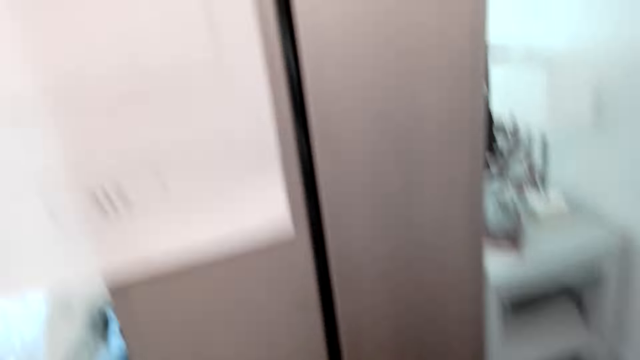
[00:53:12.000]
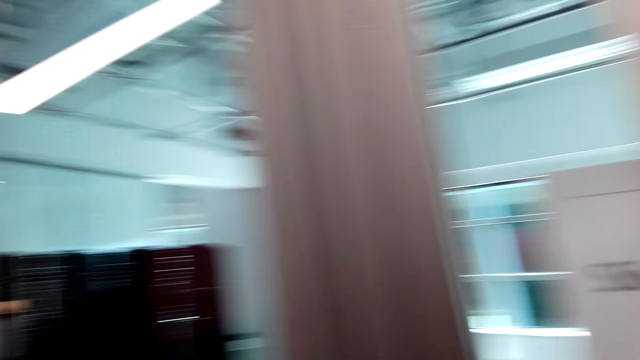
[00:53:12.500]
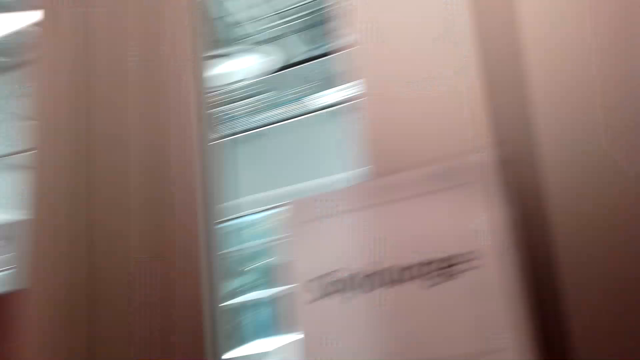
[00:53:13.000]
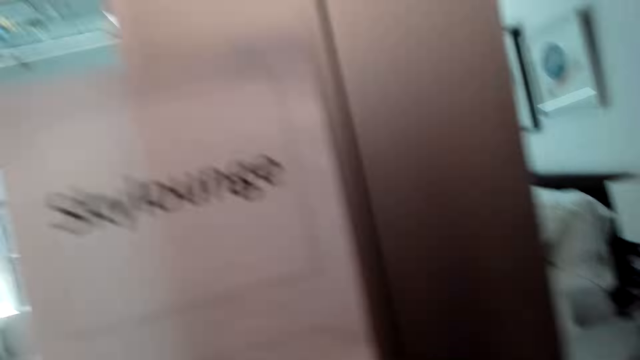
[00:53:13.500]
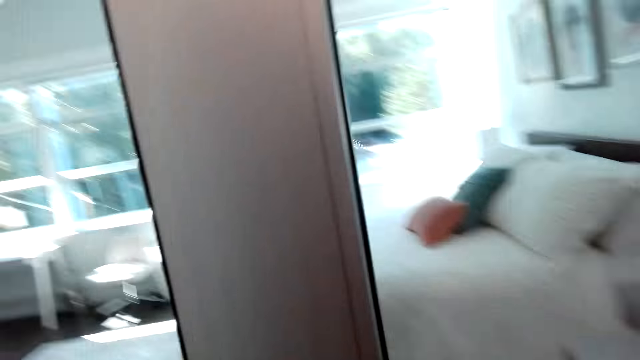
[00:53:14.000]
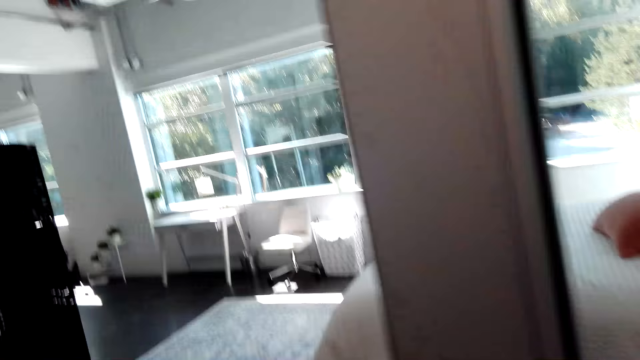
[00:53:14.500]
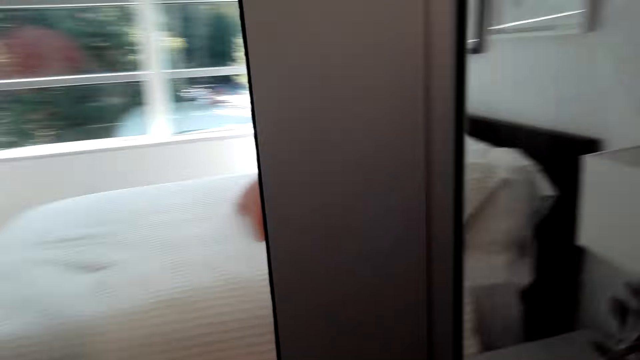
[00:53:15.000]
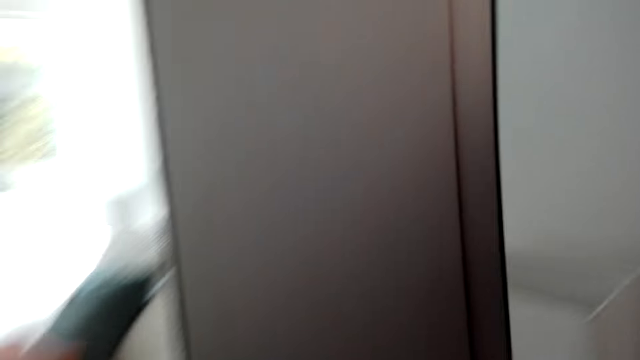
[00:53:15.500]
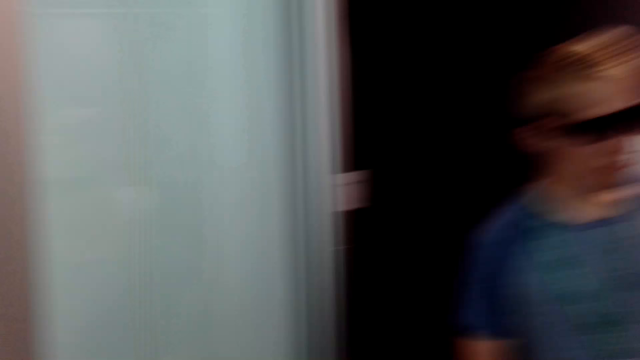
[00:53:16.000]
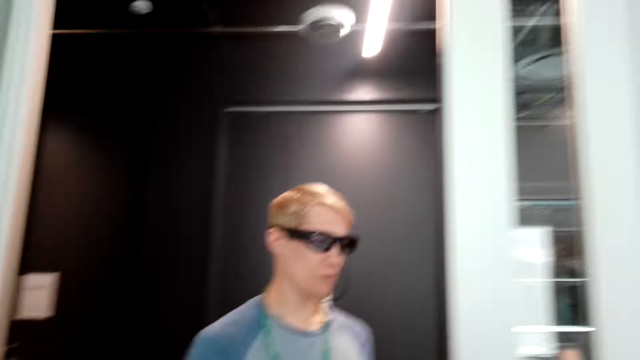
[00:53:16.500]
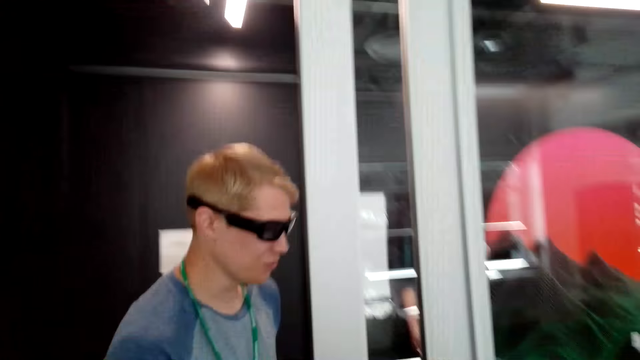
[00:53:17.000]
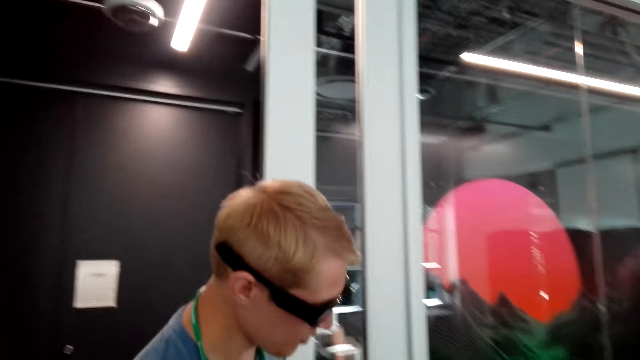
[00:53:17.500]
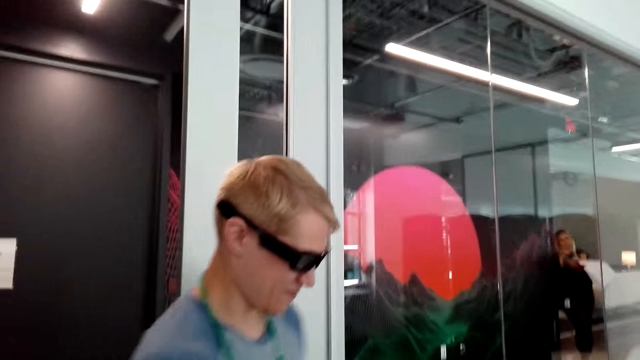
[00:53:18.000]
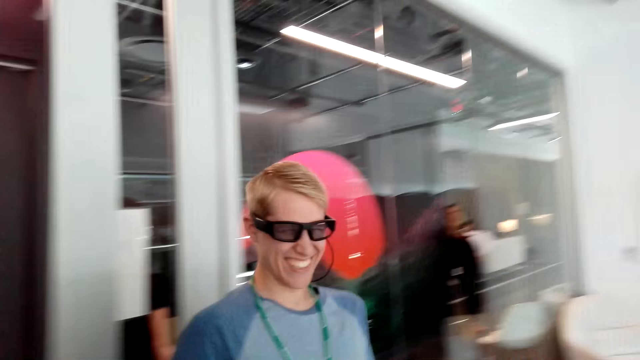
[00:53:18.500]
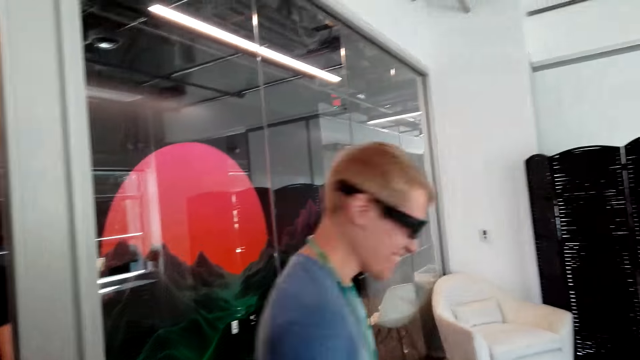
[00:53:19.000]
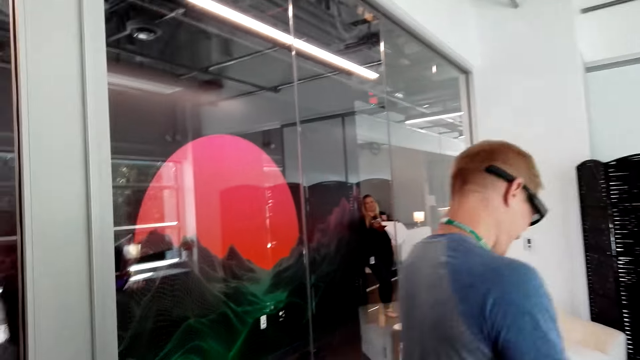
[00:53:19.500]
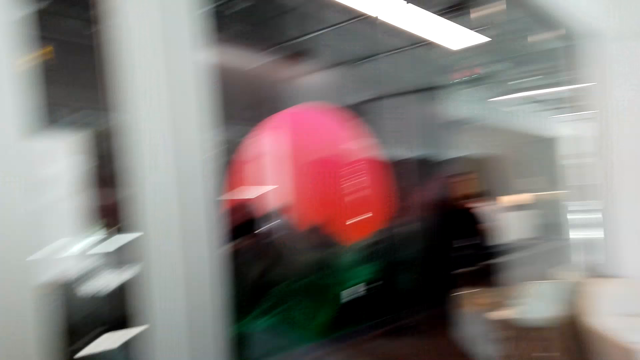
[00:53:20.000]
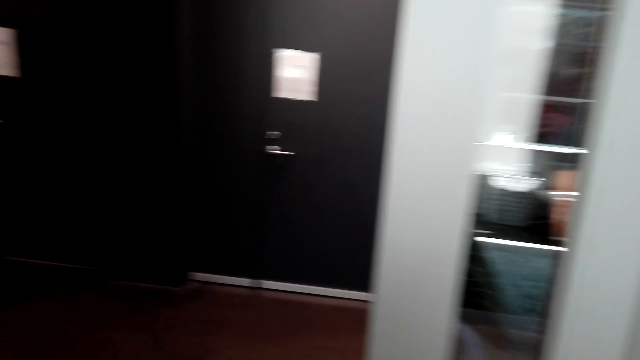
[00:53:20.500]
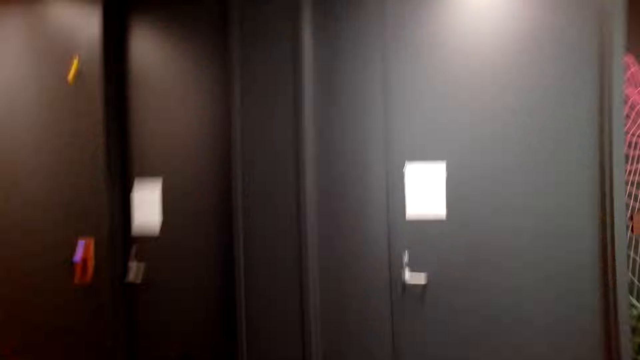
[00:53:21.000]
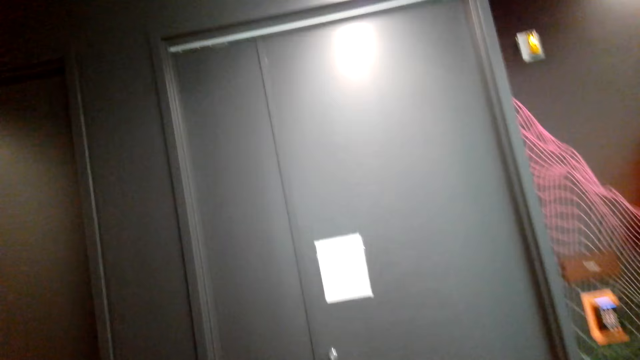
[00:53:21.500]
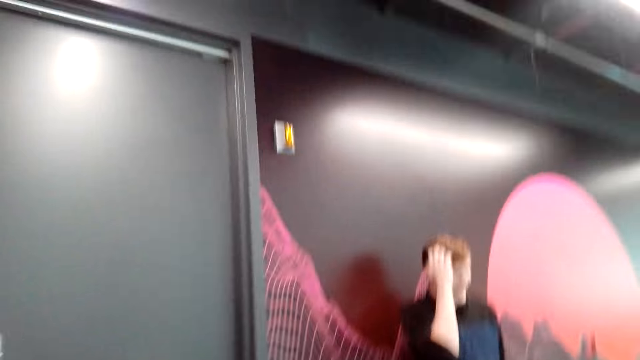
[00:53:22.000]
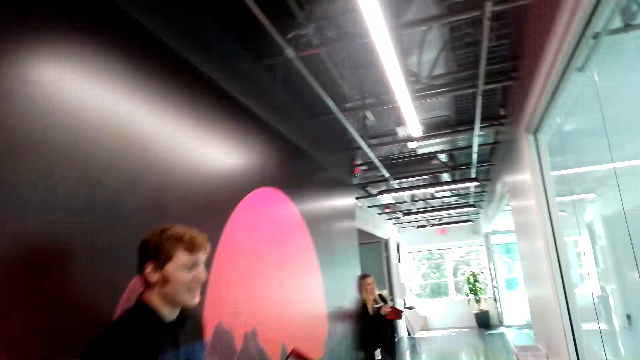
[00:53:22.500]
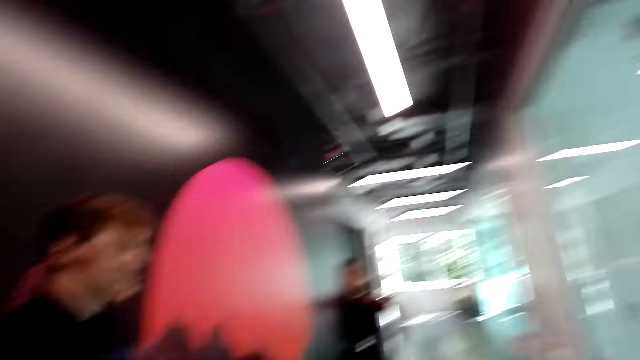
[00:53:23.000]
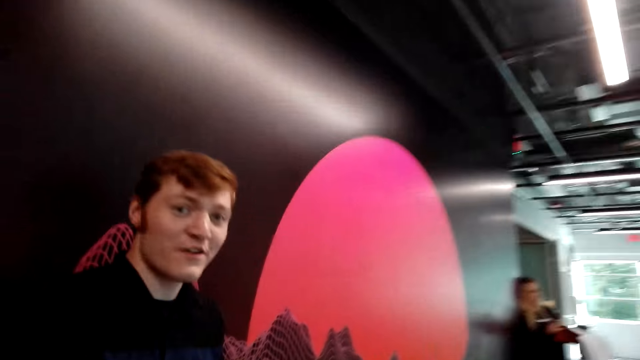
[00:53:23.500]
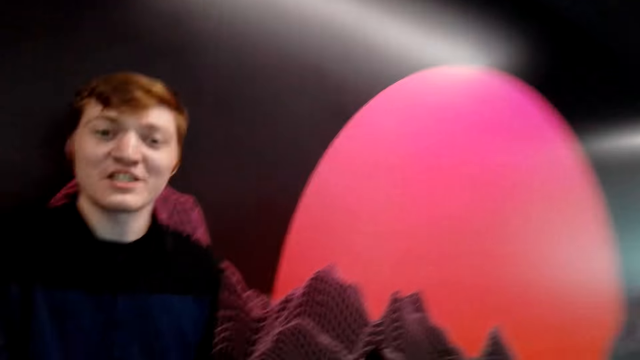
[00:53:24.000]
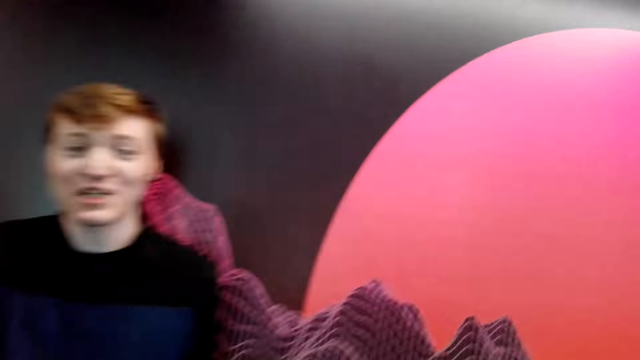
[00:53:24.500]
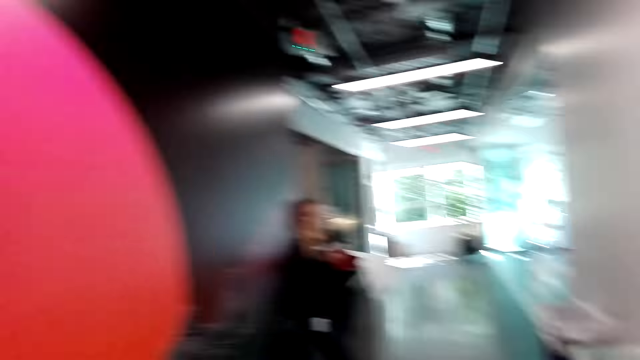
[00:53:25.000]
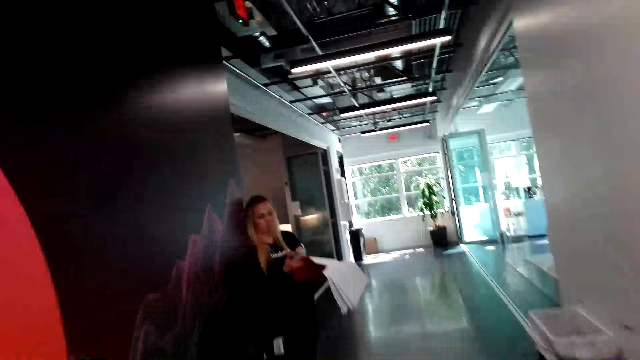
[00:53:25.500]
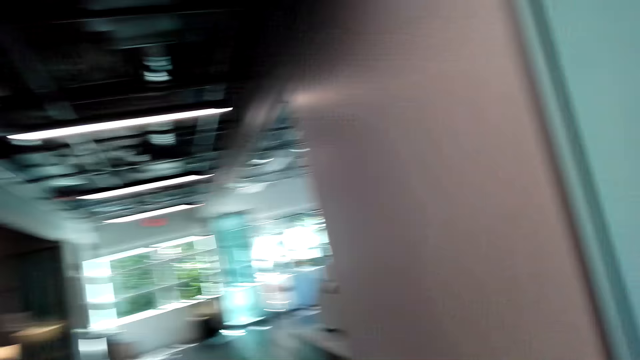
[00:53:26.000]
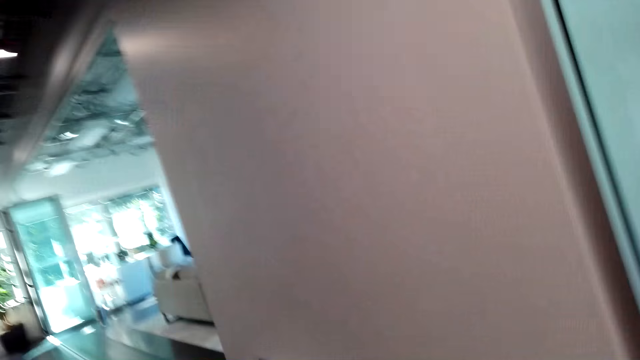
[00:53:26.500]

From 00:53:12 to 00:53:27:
The camera wearer opens the door. They turn to the other side. The man walks away from the camera wearer. The camera wearer walks along the corridor and laughs. Another man talks to the camera wearer. The other man gestures with his hand.

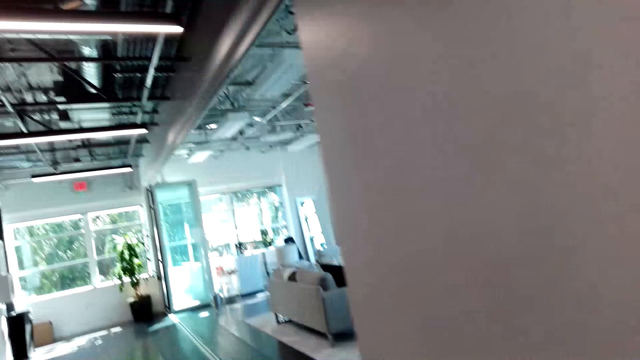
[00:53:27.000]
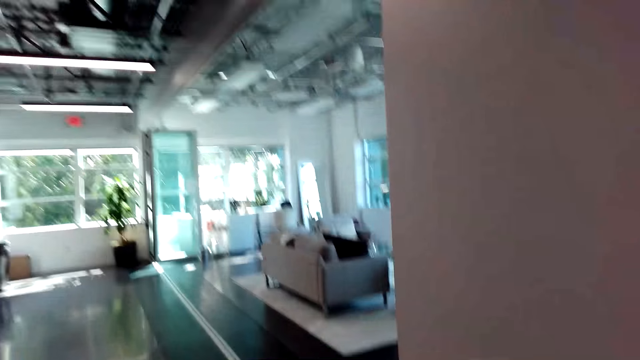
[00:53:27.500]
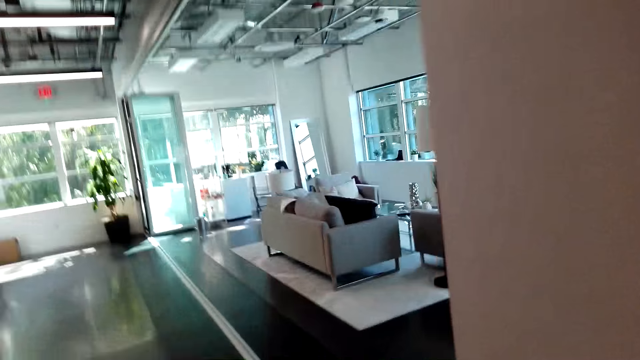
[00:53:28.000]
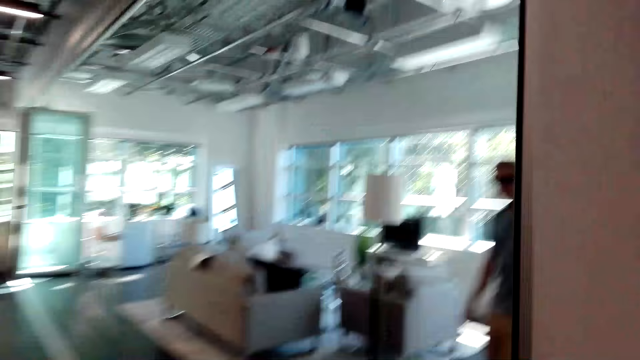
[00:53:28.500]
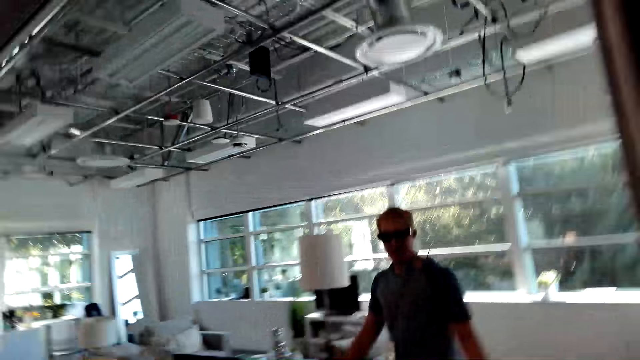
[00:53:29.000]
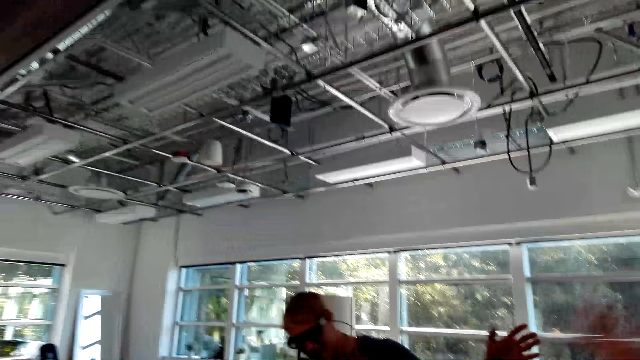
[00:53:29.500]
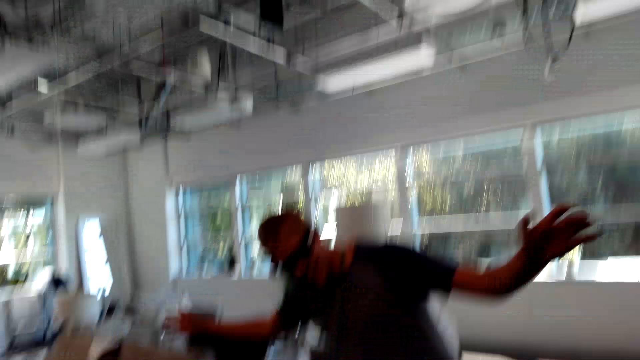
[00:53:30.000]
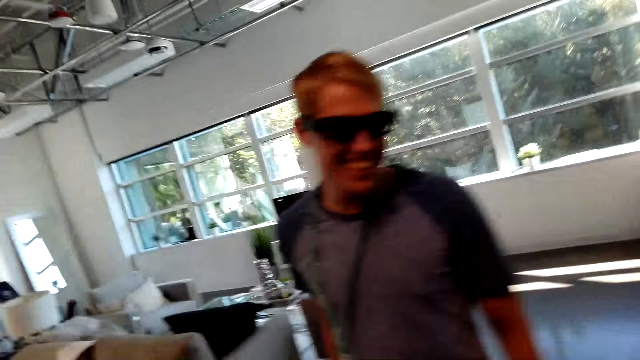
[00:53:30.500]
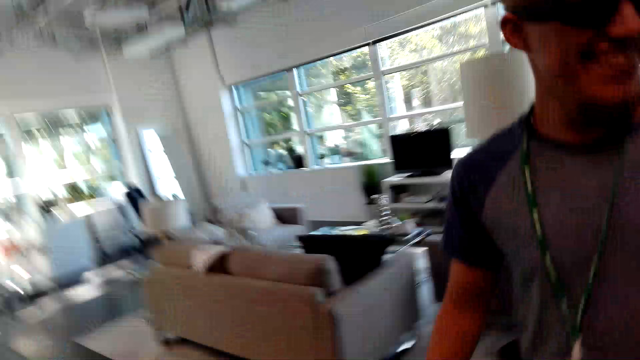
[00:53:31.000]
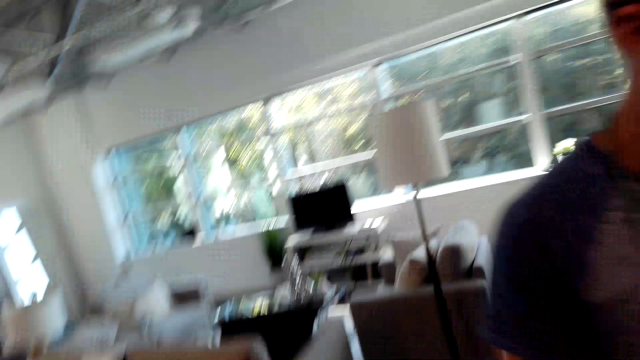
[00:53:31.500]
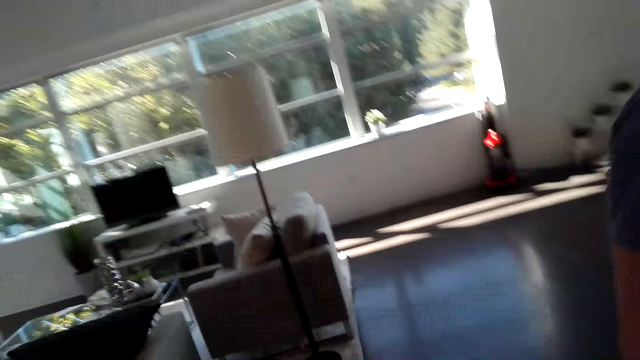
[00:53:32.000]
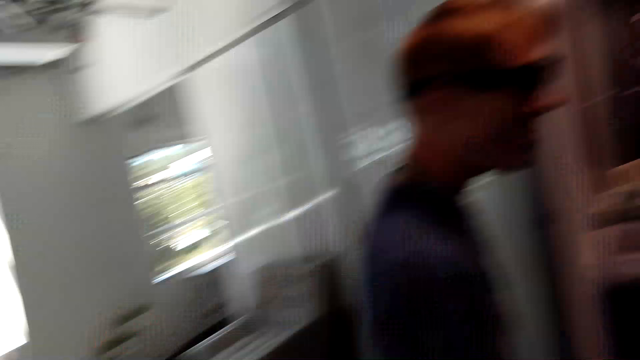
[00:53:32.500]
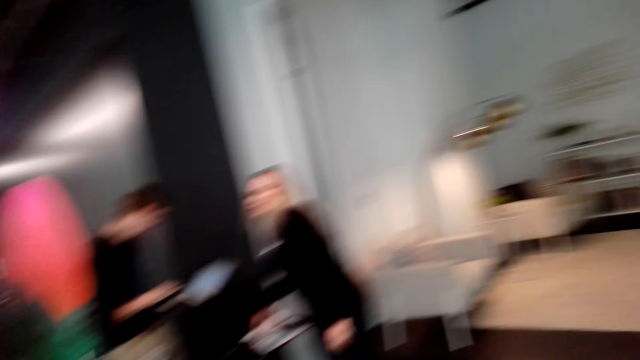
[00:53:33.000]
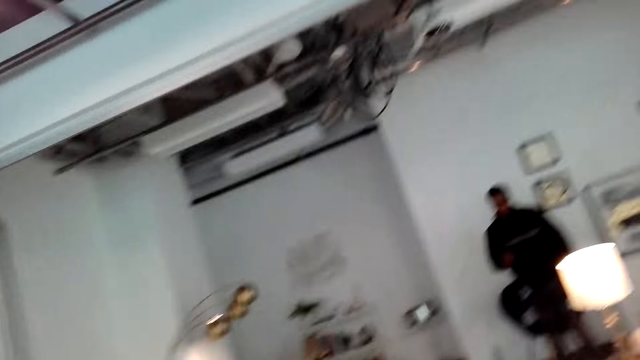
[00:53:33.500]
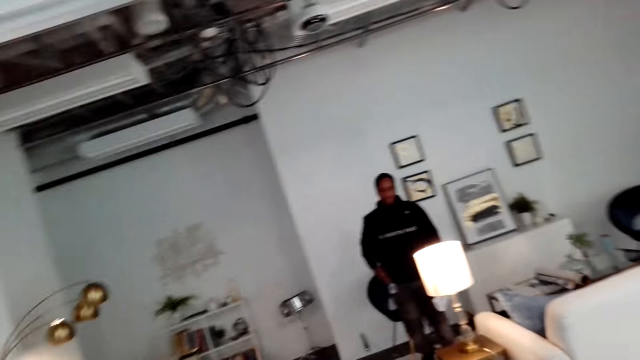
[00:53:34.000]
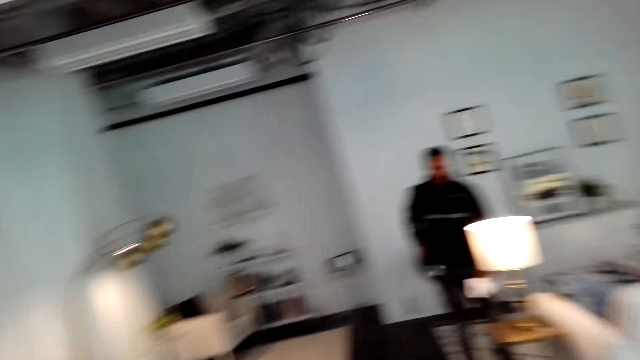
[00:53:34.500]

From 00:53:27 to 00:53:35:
The camera wearer walks around the house. The man walks around the house. The camera wearer talks to the man. The man gestures with his hands. The camera wearer walks beside the man, laughs, and turns to the other side.
